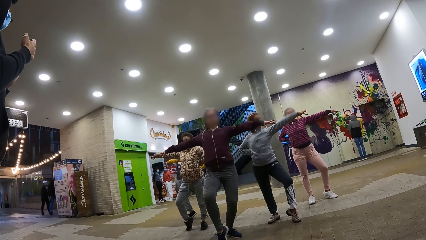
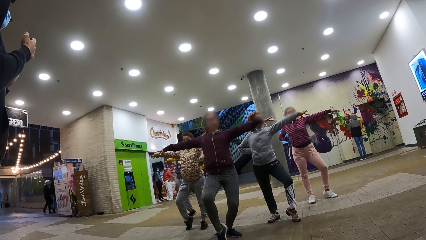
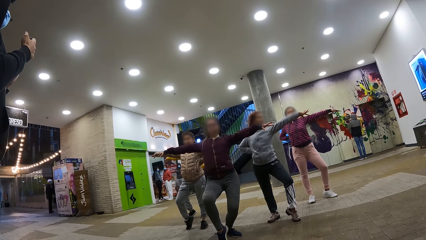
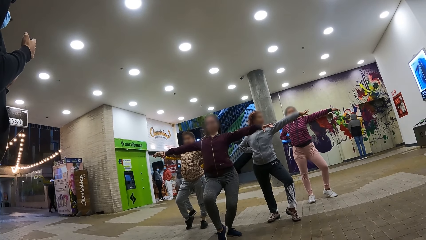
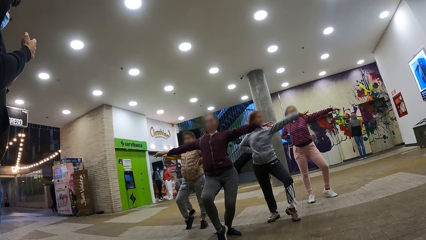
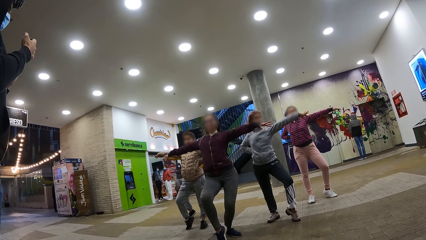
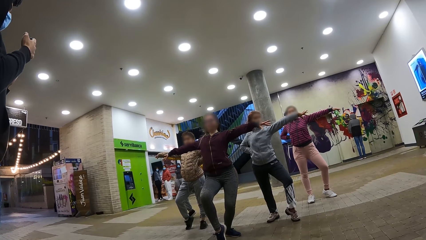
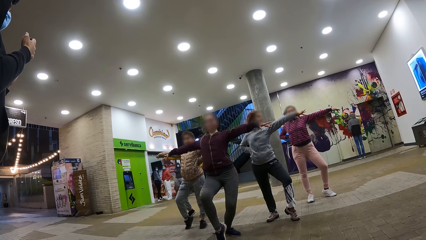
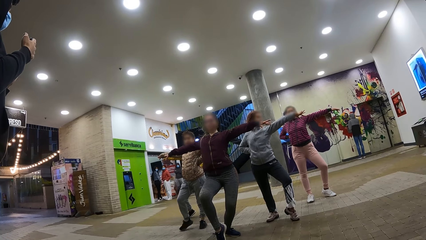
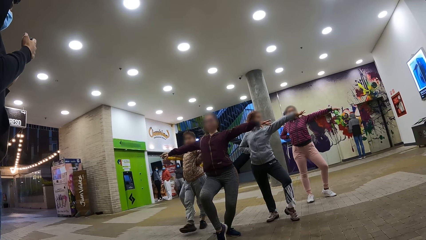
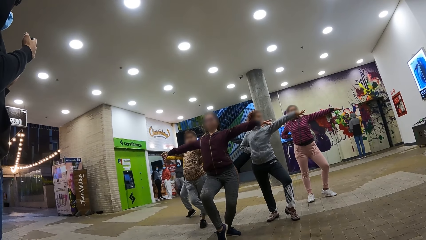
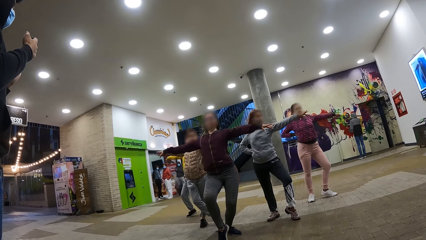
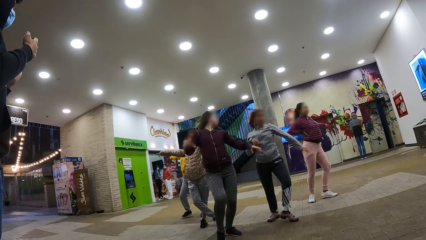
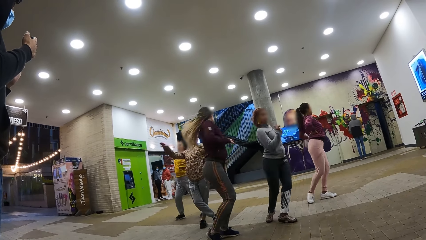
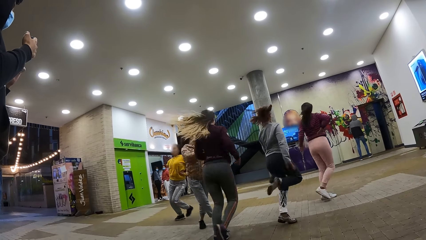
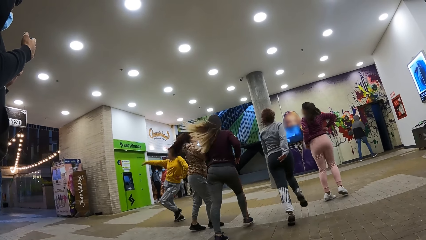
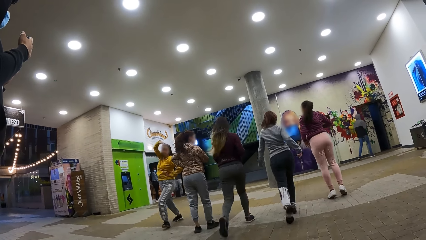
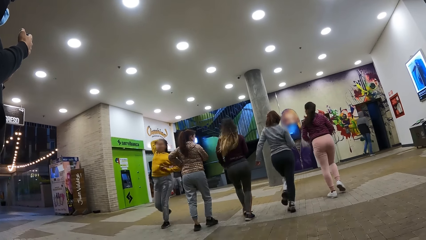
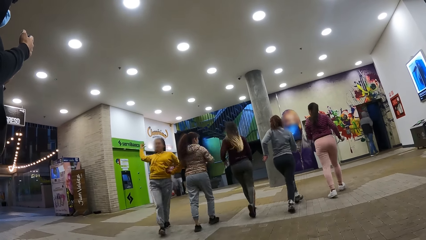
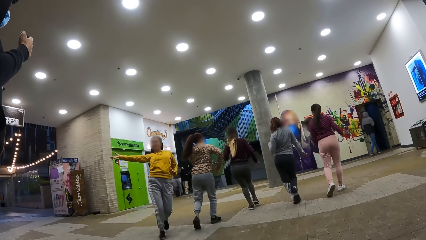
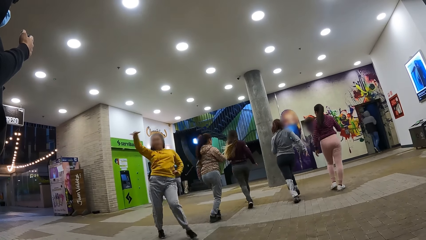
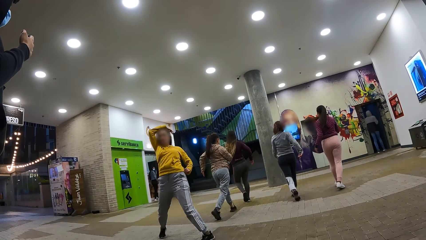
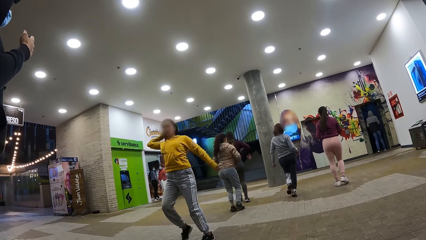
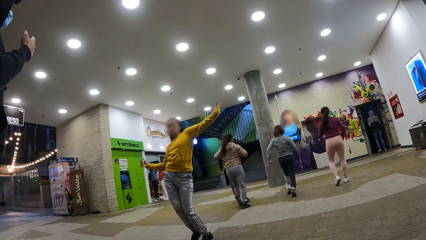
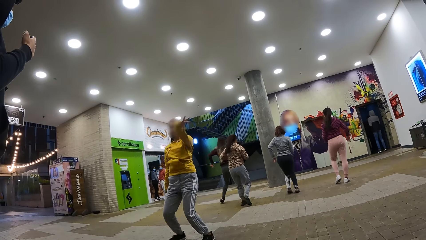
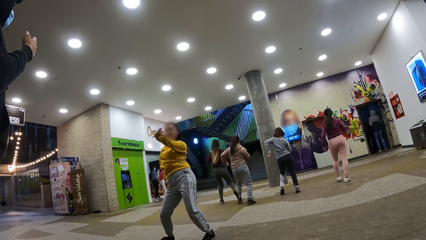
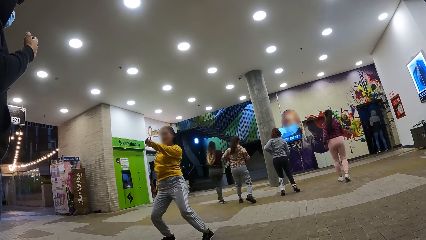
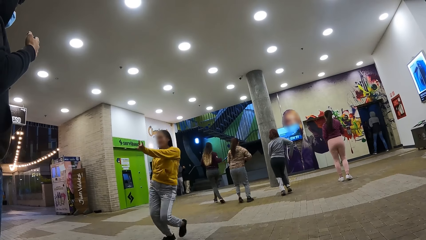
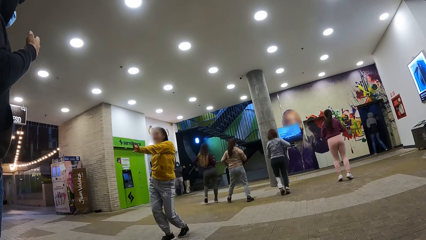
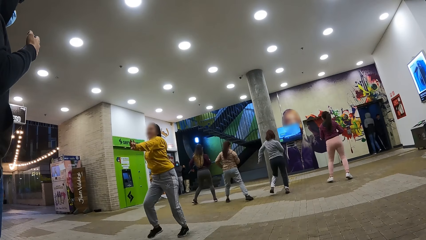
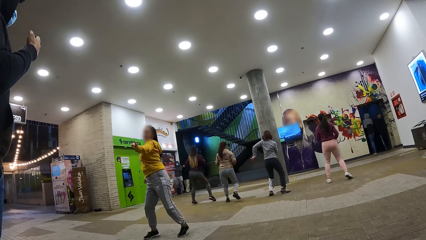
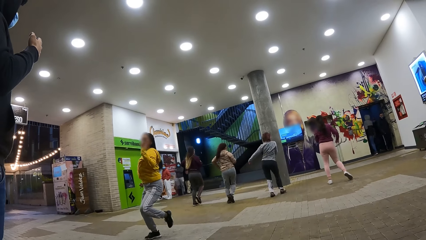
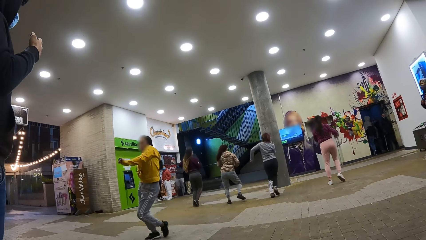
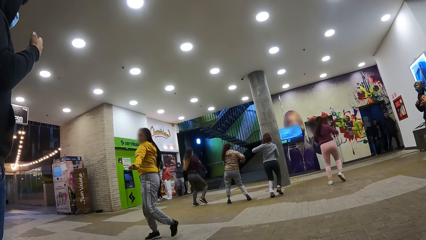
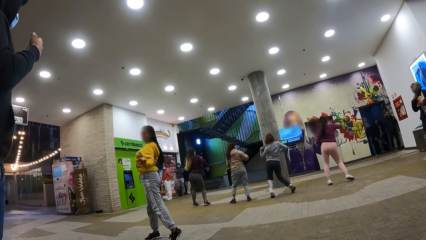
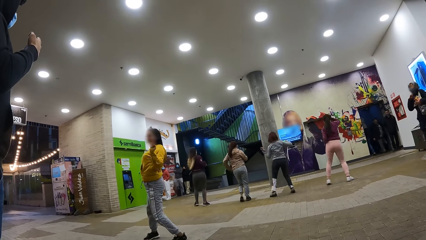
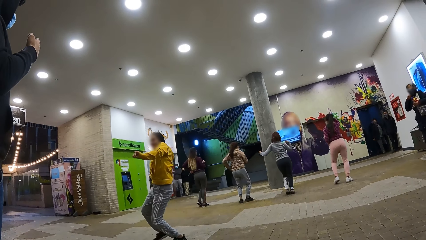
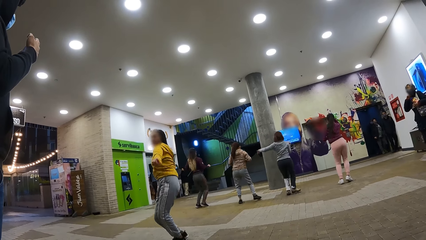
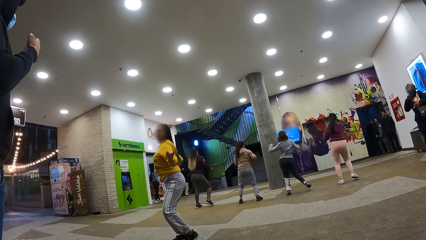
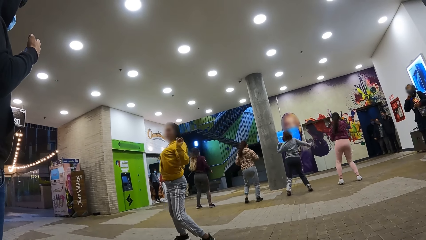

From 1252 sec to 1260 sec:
The camera wearer watches the girls dance.

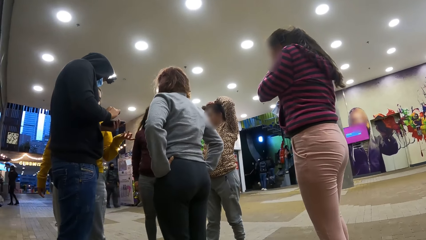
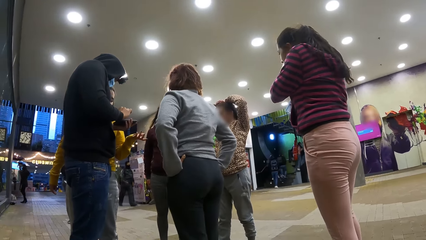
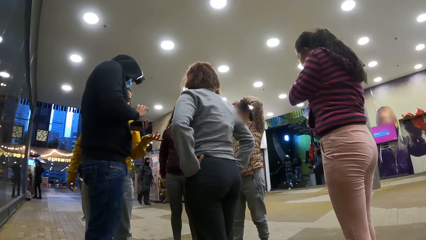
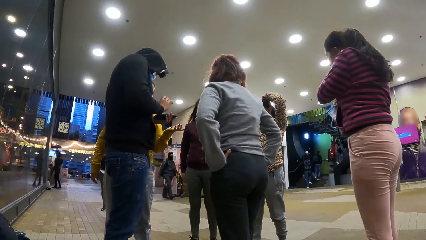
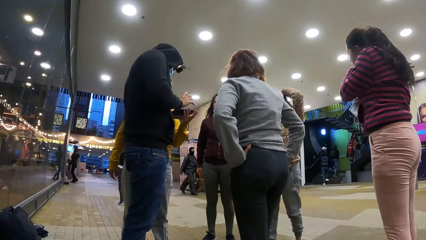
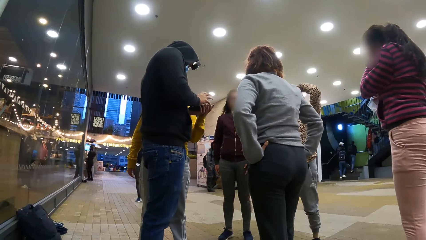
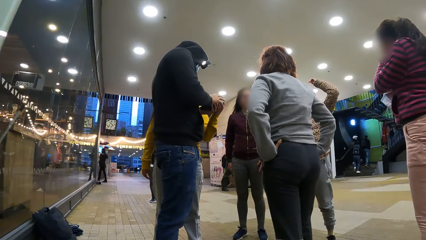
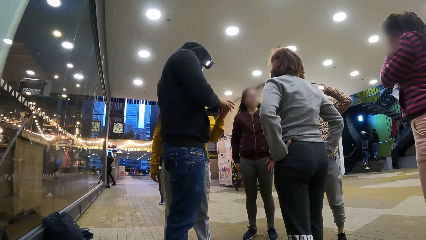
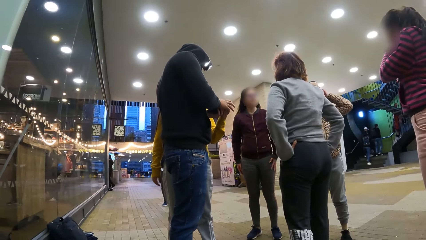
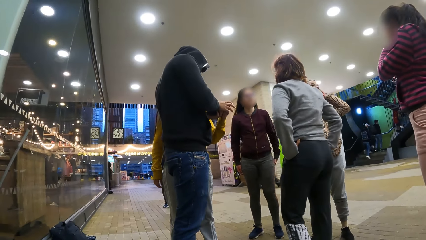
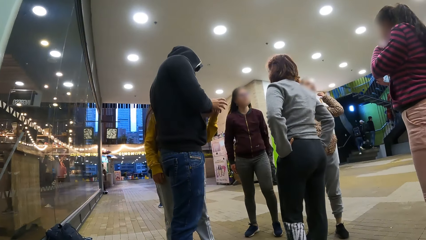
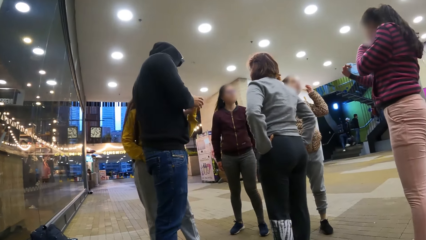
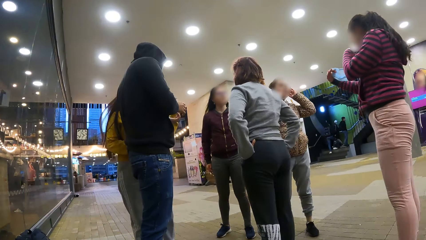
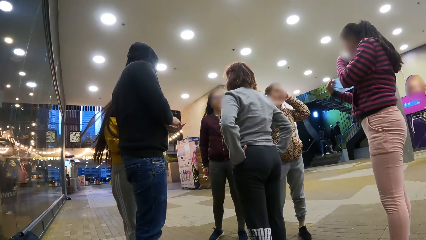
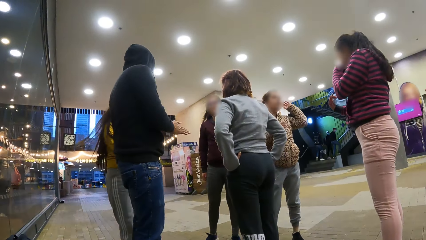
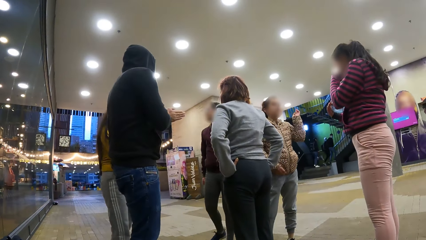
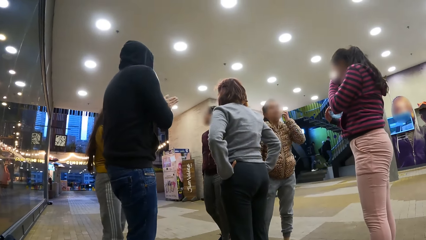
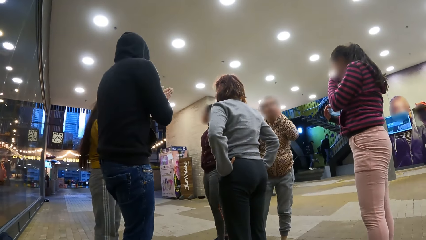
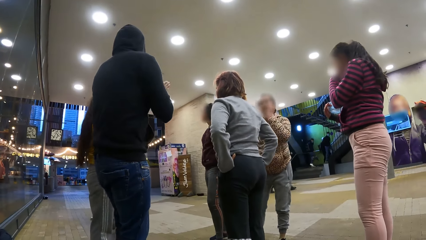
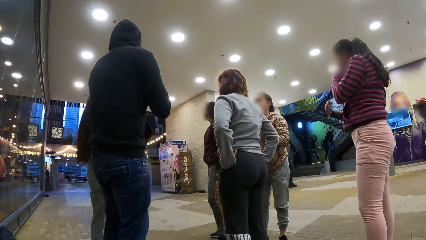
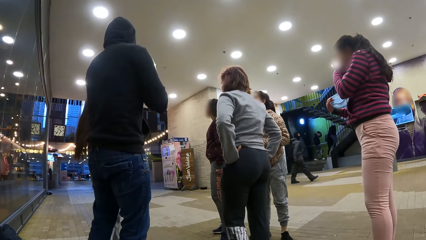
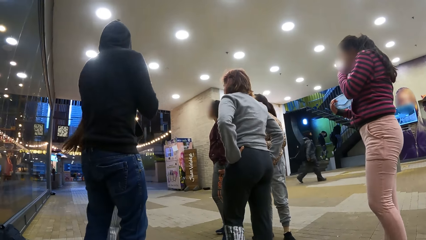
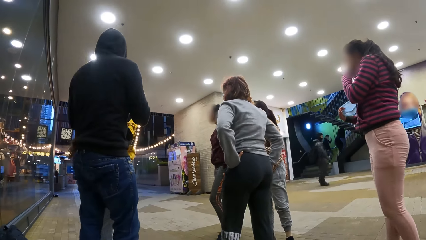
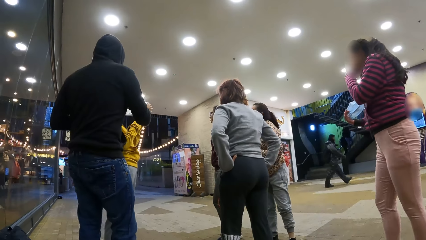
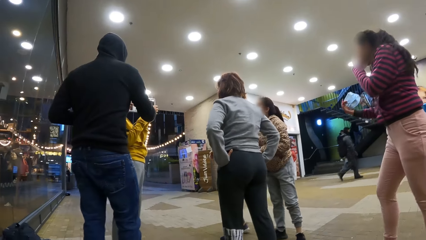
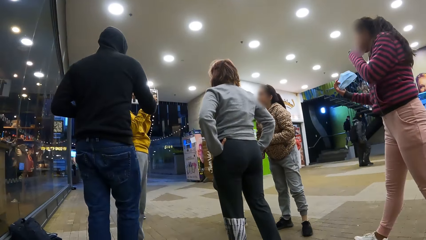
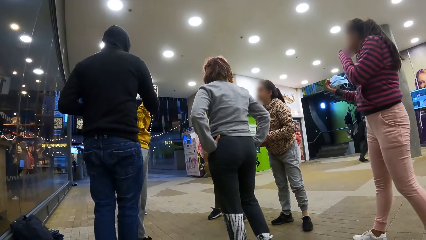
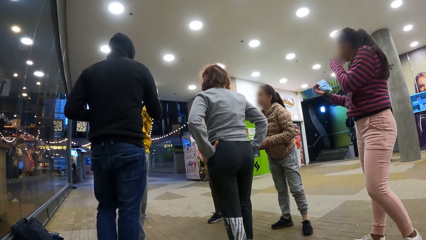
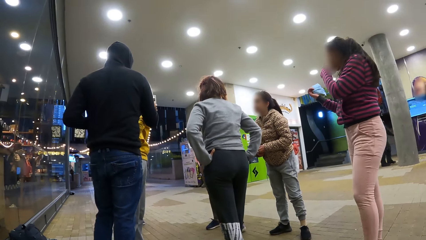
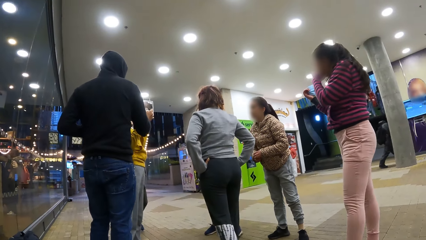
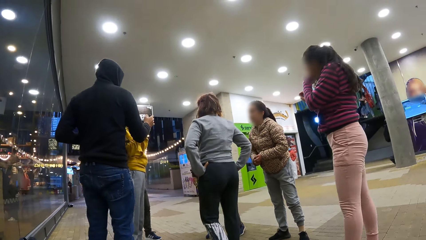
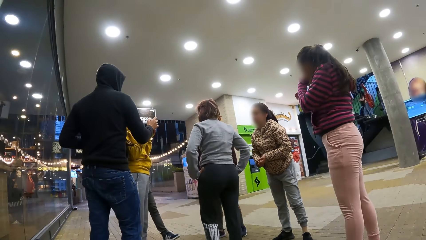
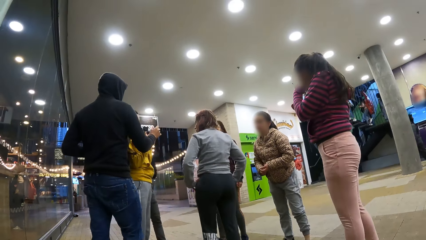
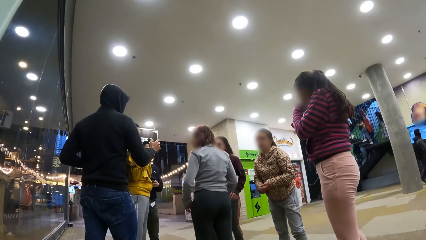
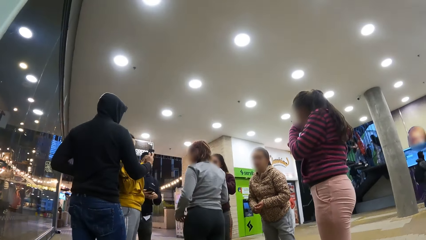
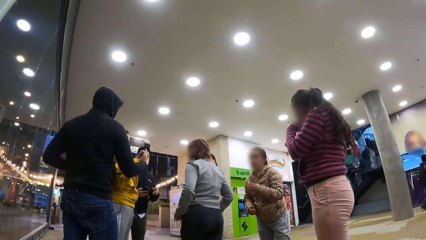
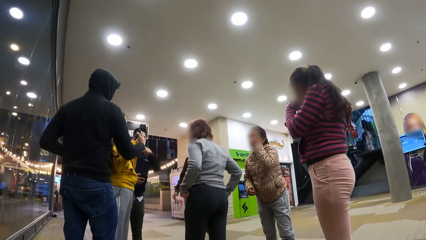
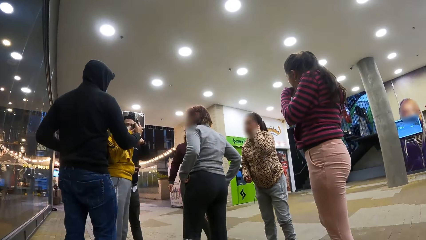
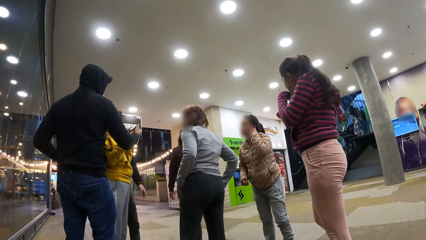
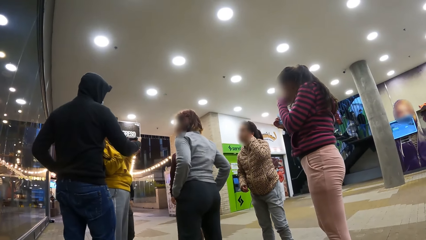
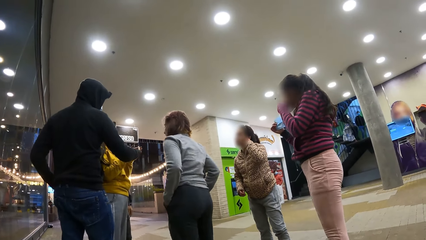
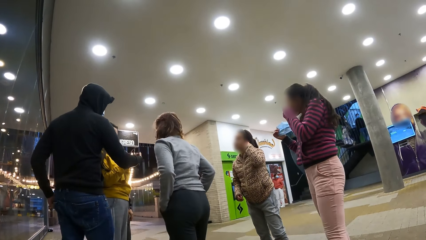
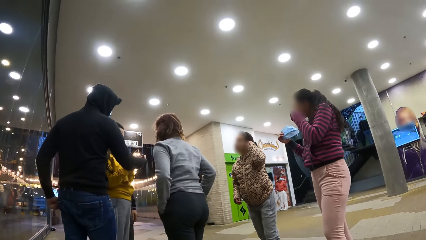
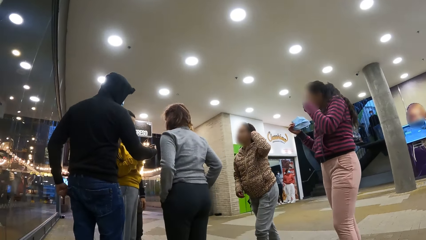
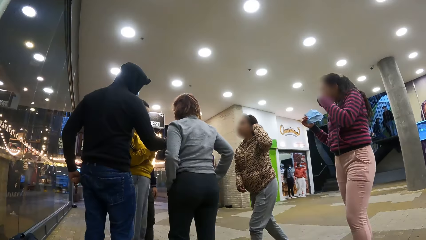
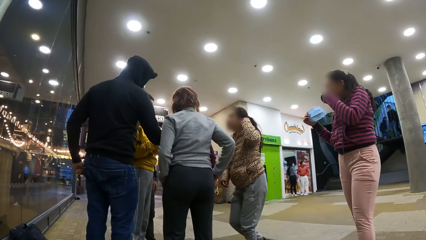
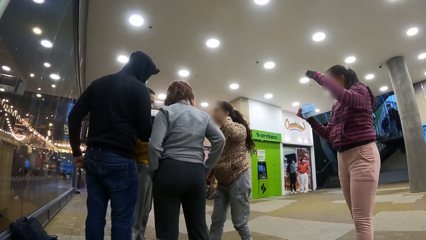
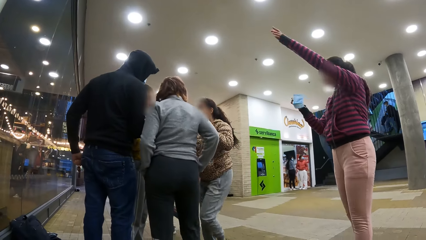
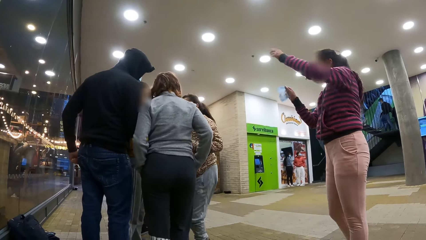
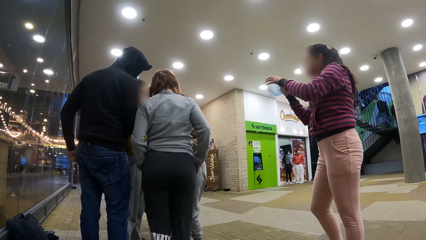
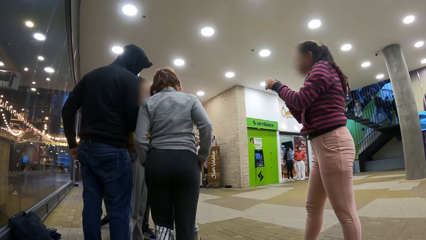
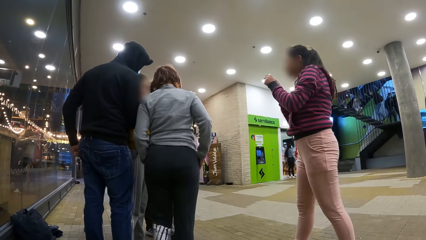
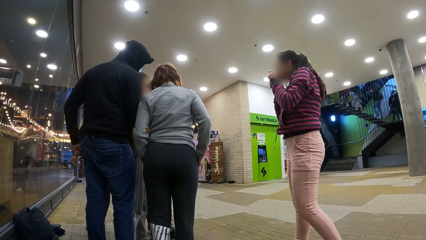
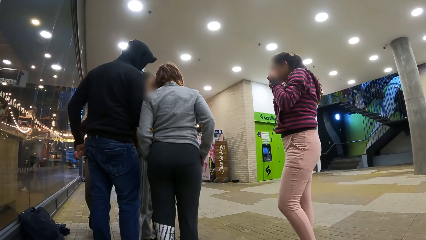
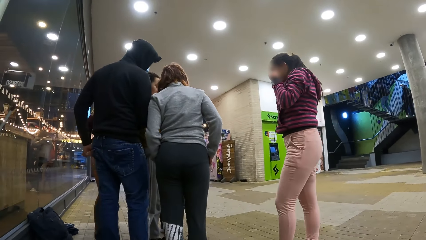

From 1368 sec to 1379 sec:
A man operates the phone. He rubs his hands. A lady runs. Another lady holds a face mask.
